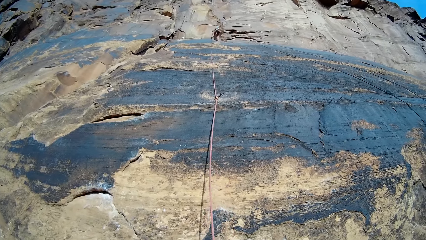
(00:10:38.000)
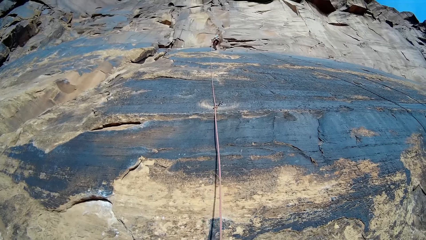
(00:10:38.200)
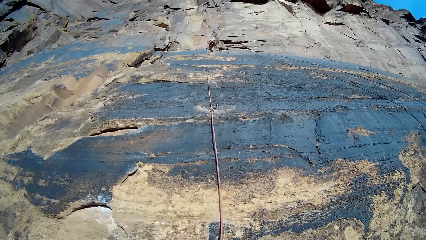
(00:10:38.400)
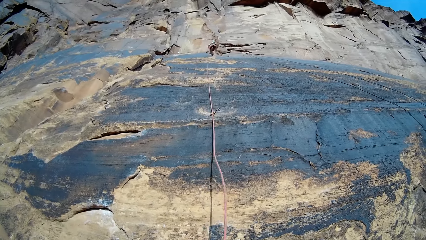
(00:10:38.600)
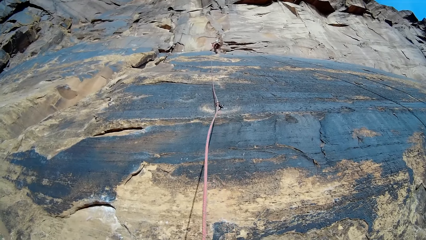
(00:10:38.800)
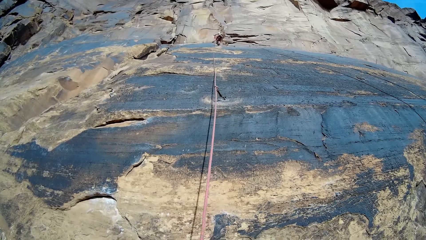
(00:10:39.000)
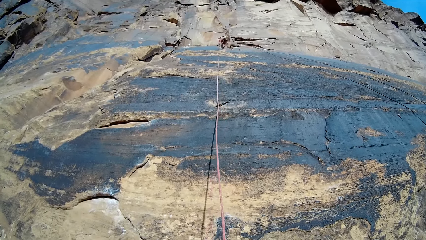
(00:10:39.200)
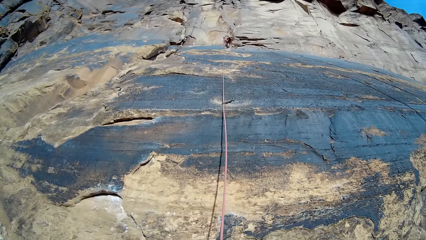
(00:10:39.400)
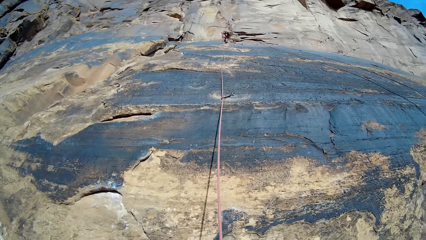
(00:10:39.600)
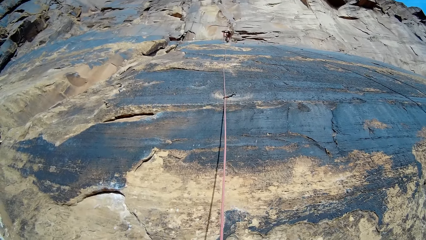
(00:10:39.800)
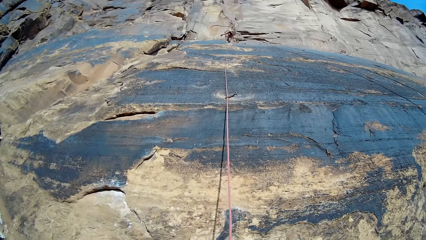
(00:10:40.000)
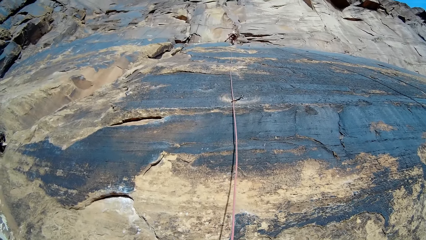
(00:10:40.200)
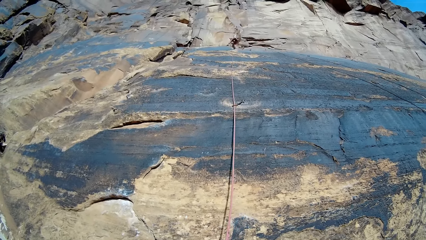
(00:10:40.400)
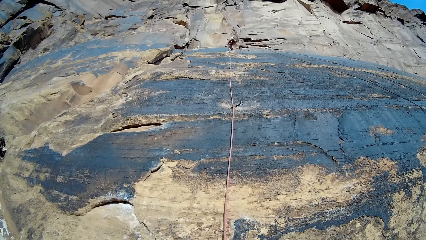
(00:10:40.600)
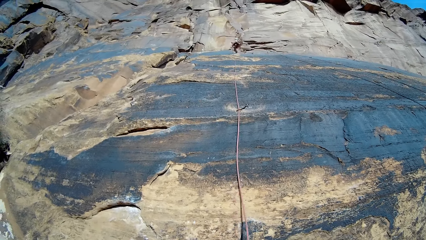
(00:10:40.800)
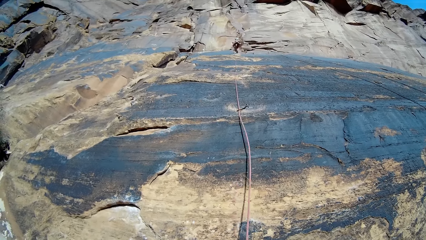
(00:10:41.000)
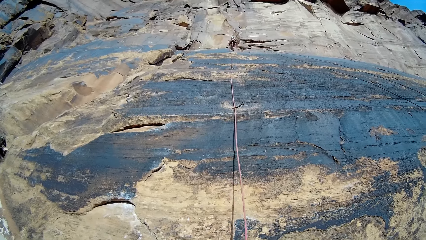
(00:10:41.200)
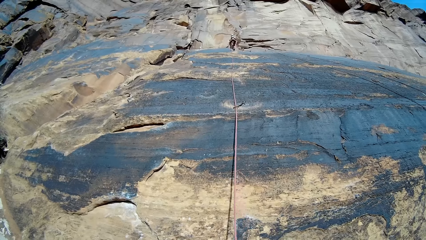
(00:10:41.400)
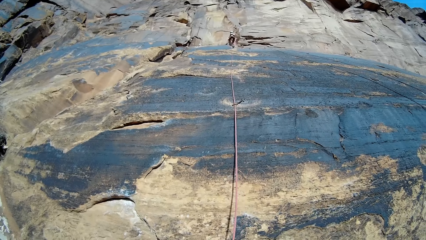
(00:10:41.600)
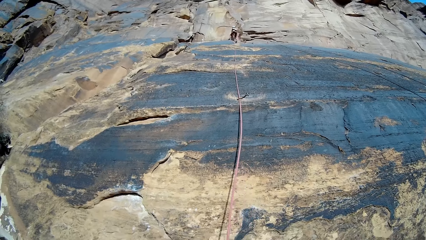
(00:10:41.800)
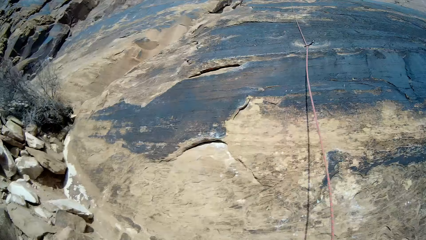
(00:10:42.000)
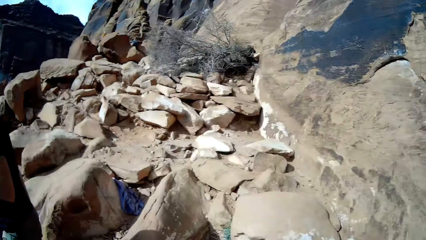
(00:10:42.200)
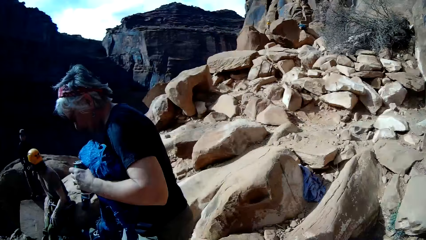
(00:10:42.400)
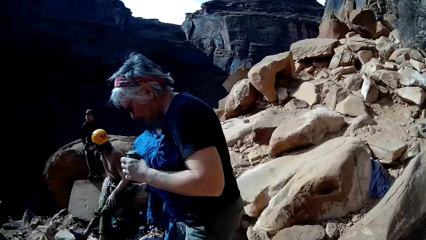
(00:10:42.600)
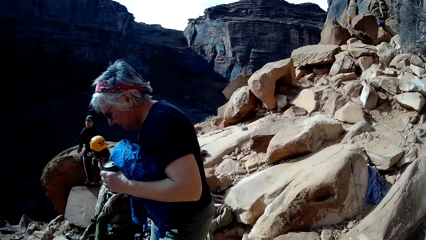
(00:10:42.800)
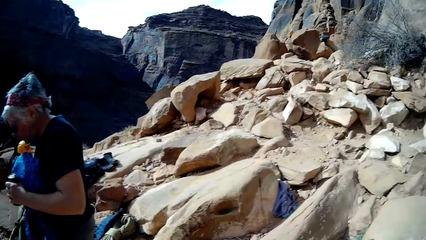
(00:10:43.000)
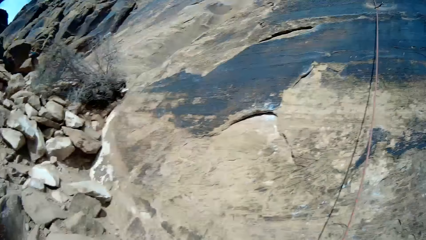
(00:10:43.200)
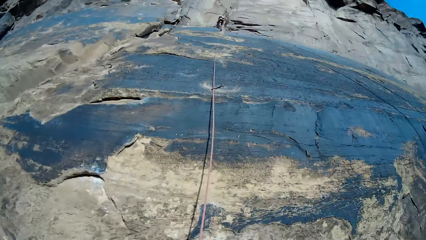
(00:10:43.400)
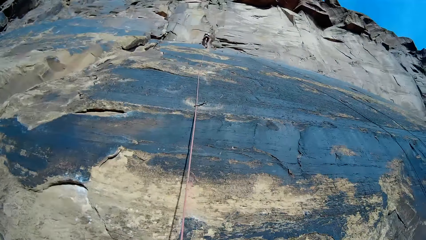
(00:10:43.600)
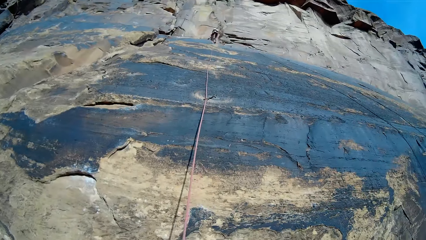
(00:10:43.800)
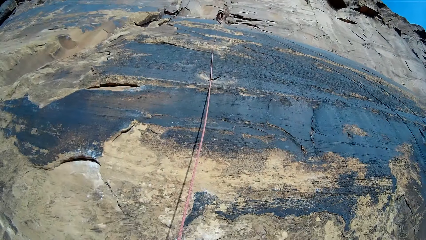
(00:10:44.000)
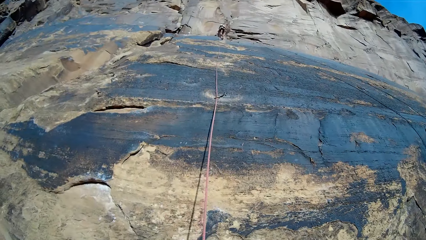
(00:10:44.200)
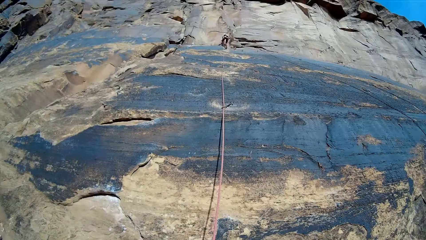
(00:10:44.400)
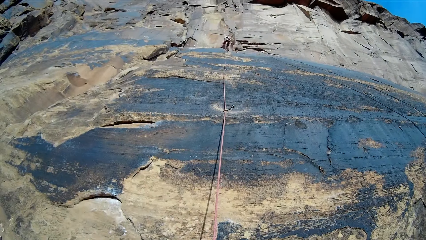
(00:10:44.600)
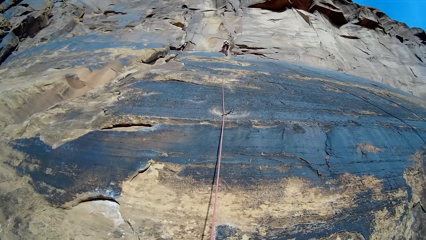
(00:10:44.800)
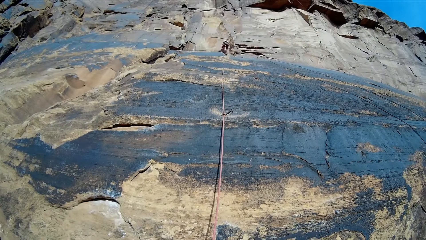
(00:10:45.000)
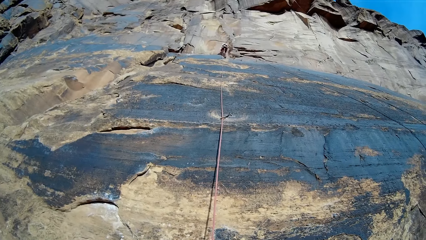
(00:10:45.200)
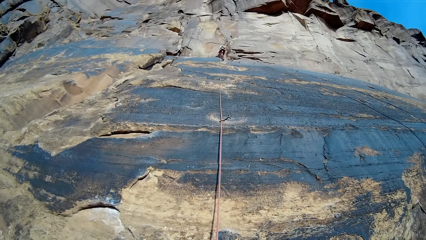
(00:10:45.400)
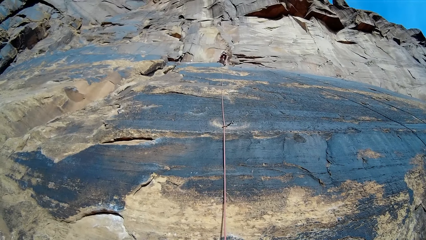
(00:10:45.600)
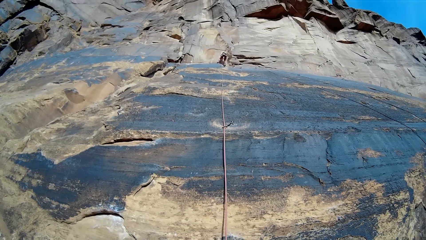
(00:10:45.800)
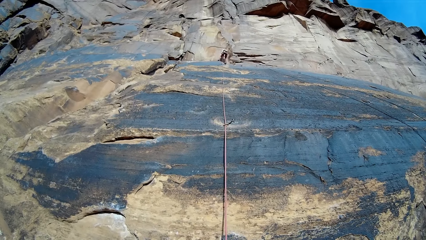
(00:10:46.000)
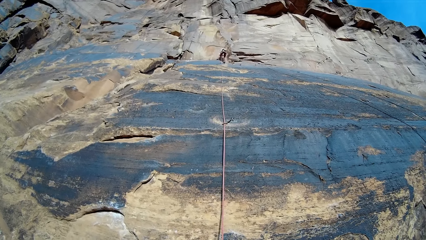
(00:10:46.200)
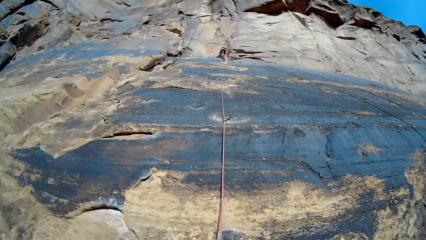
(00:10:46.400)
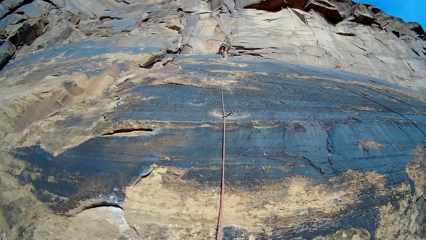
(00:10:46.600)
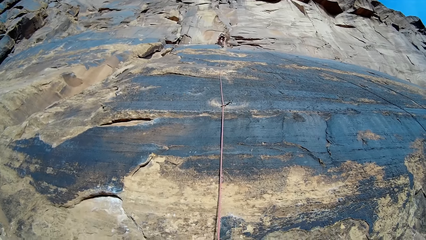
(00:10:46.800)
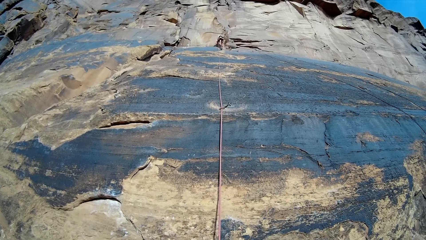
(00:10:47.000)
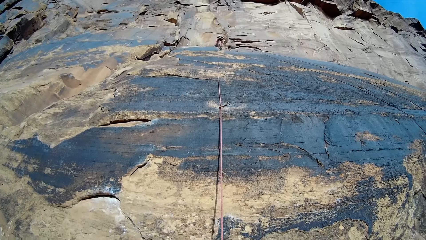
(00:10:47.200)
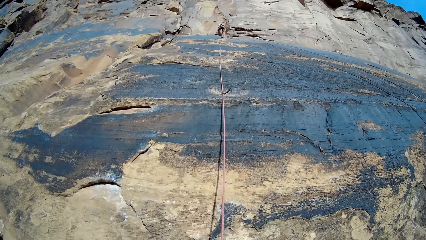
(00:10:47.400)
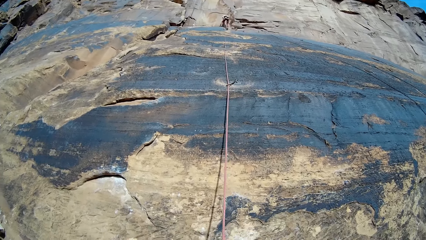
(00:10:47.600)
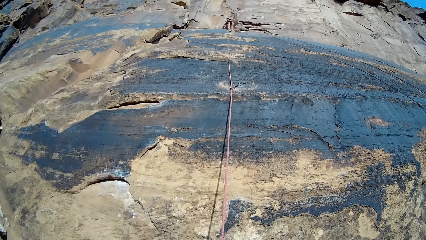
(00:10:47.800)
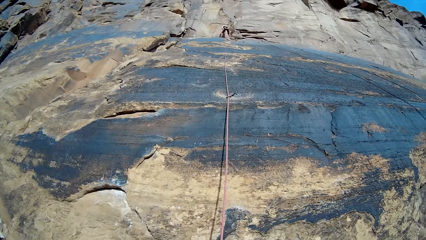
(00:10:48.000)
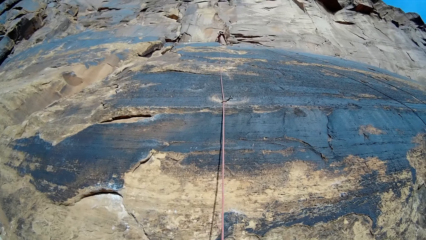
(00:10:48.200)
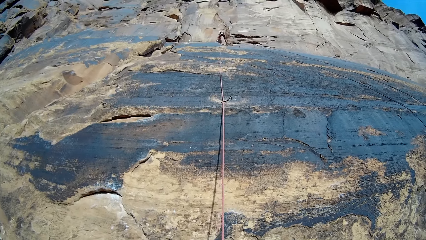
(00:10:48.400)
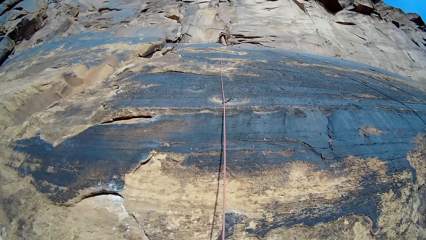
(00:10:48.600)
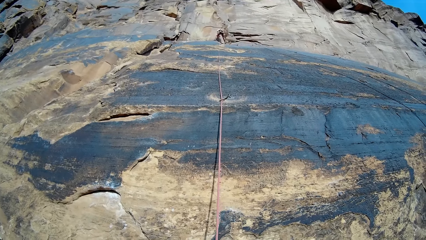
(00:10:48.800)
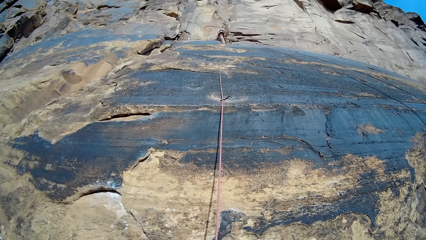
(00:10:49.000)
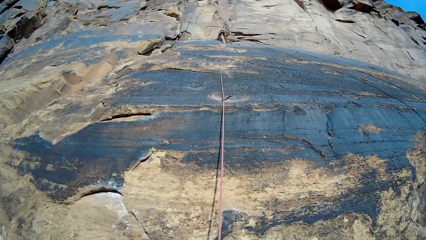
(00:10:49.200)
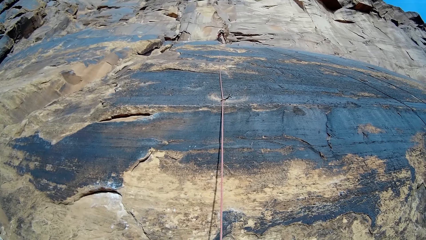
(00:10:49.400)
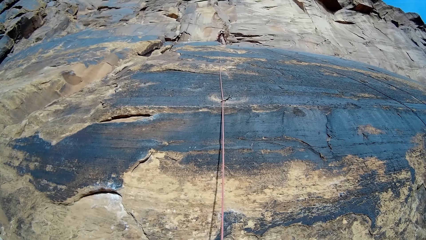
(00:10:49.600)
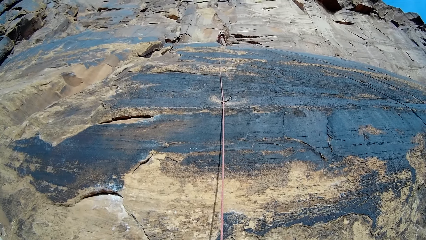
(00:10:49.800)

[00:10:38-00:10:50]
A man moves his left leg over the rope. A woman walks behind the camera wearer with a can with her left hand. A person sits on a rock. Another person looks at the camera wearer. The camera wearer looks at a third person. The third person fixes a hook on the rock wall. The man unties the rope with both hands.
